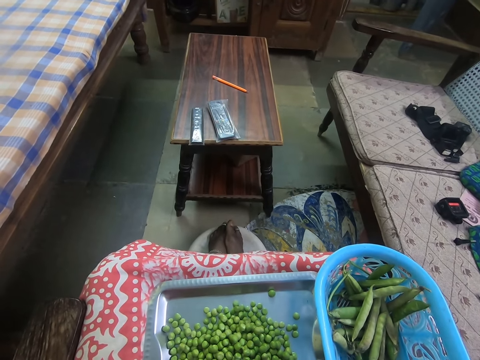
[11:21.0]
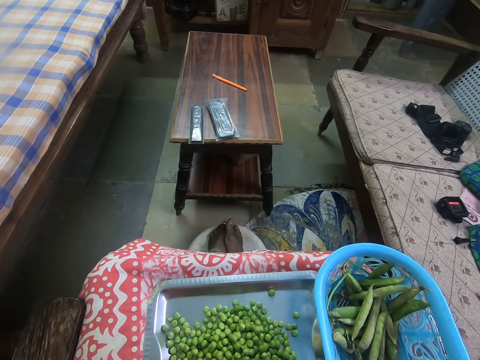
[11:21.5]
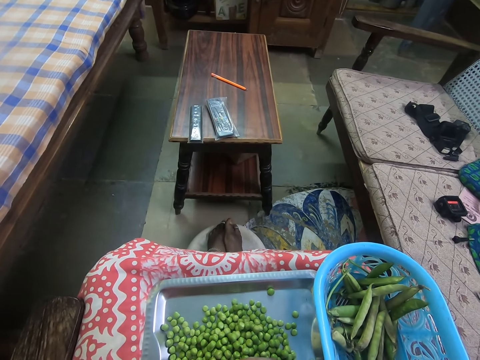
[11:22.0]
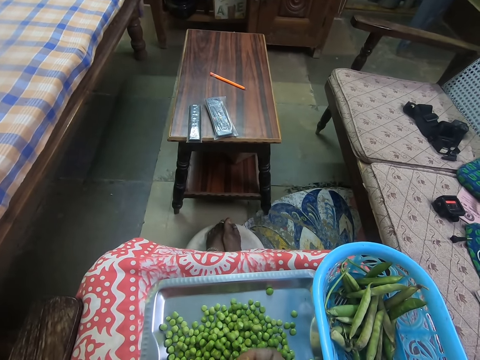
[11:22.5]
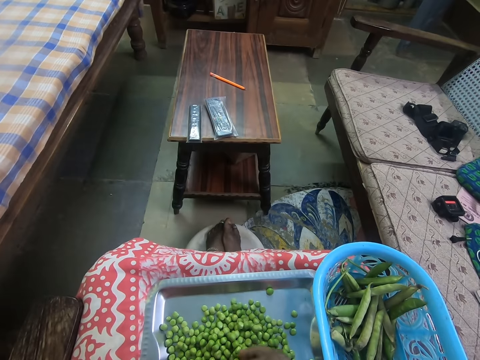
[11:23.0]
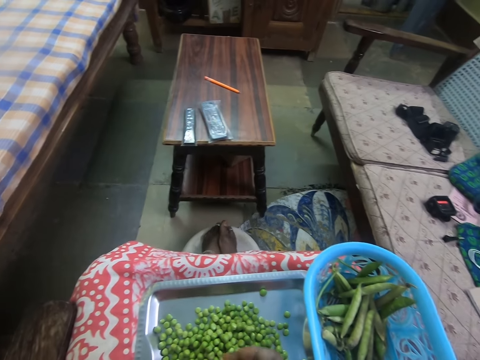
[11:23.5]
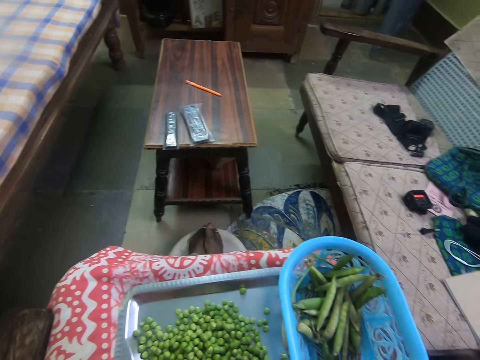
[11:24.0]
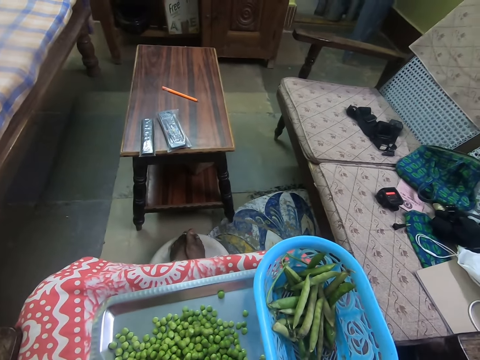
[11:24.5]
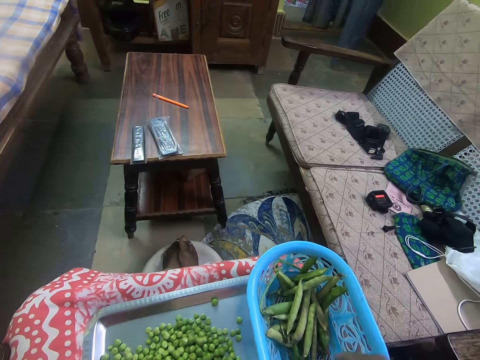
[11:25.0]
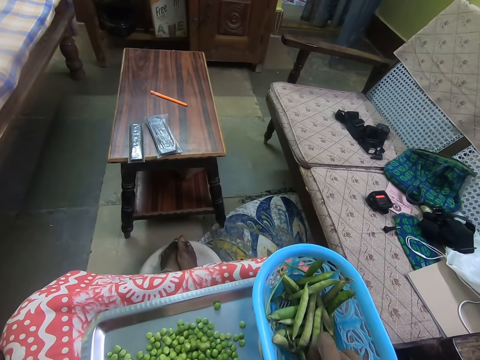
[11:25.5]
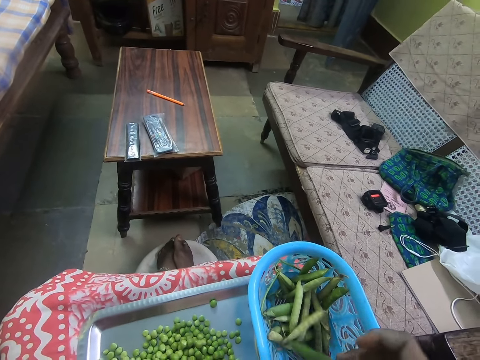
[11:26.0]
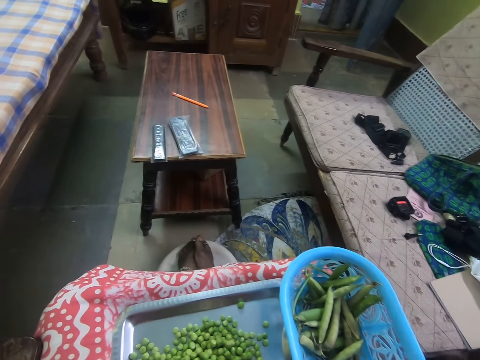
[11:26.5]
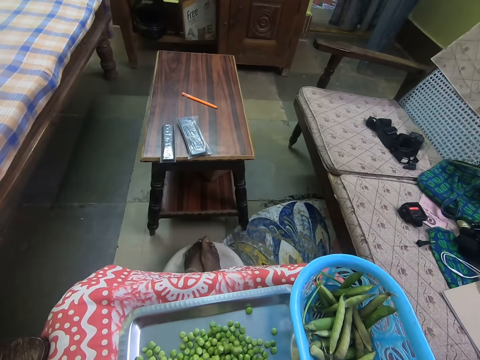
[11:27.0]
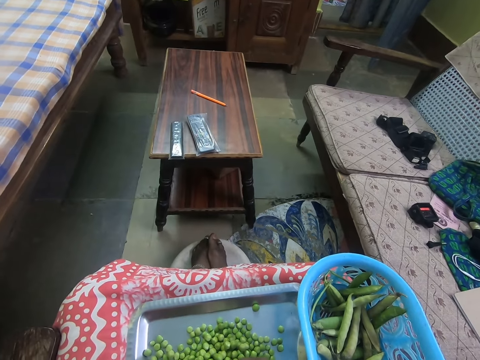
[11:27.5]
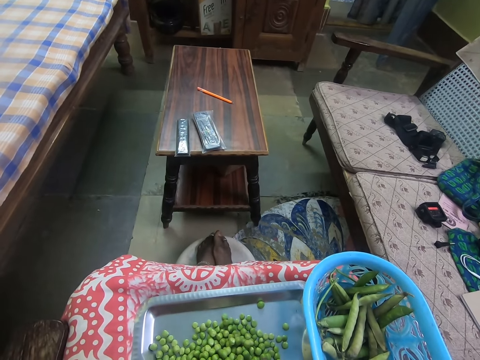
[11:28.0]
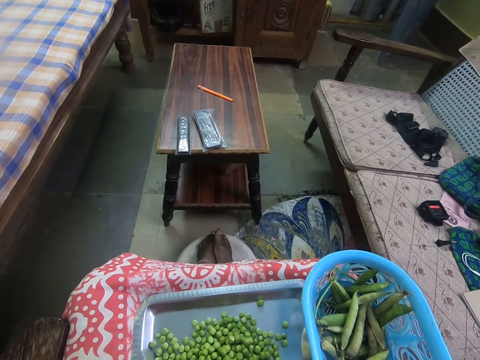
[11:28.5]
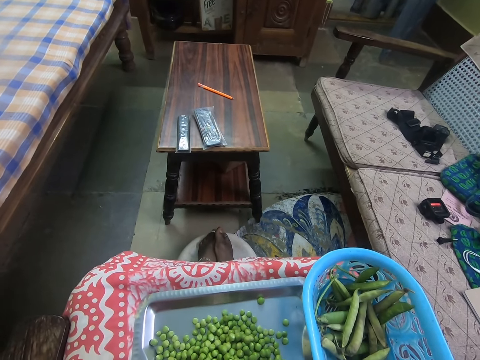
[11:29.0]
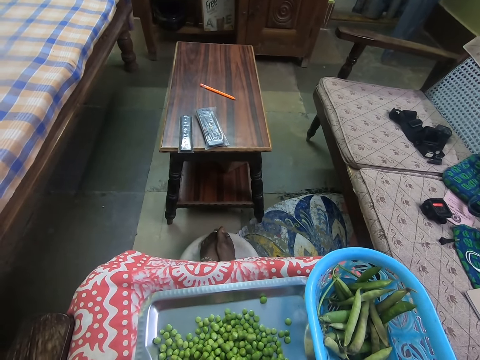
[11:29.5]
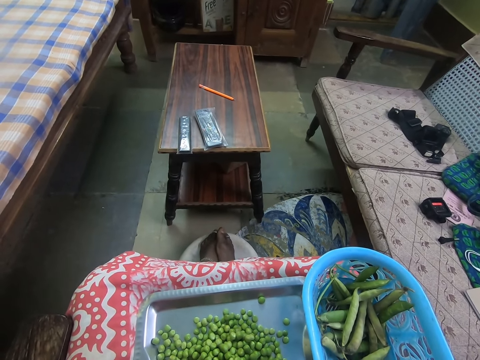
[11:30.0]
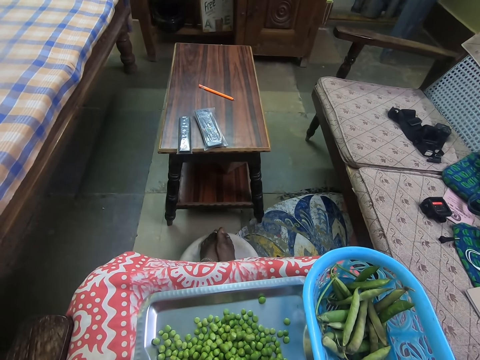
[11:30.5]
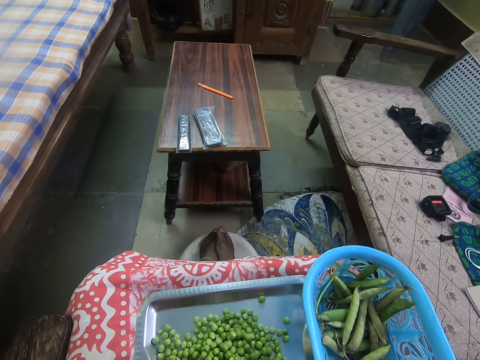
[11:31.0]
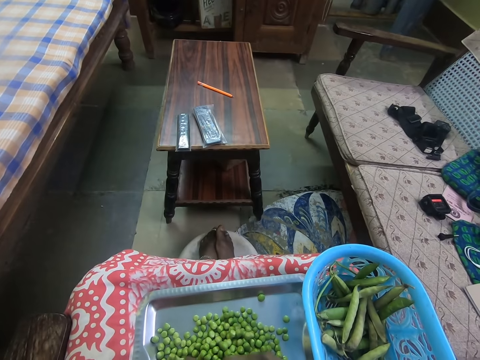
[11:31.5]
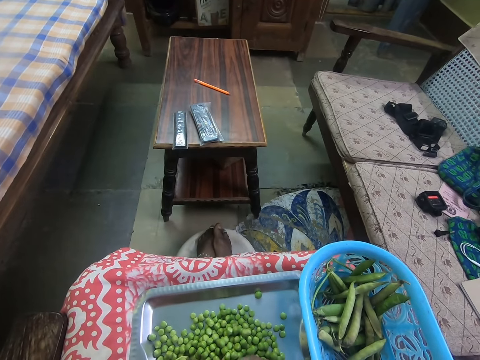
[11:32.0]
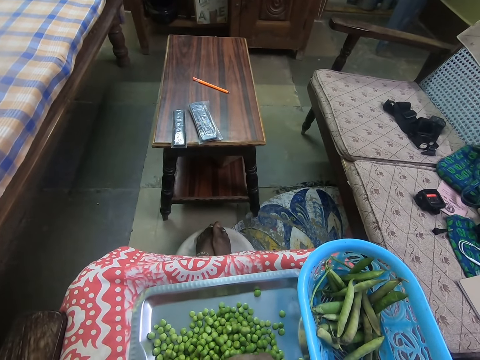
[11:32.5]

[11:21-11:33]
The camera wearer throws away the pod. They pick a pea pod. They remove the peas in the pea pod. They peel the pod of peas.

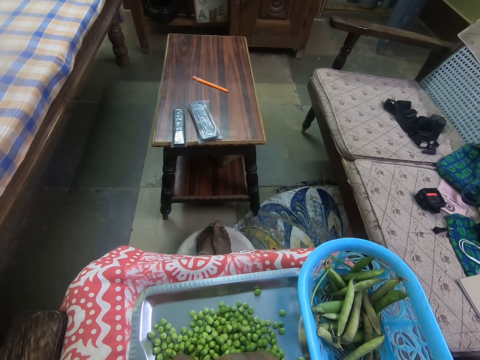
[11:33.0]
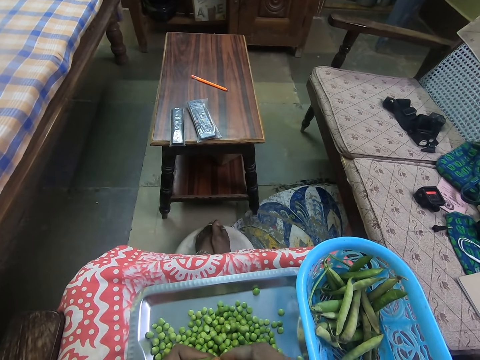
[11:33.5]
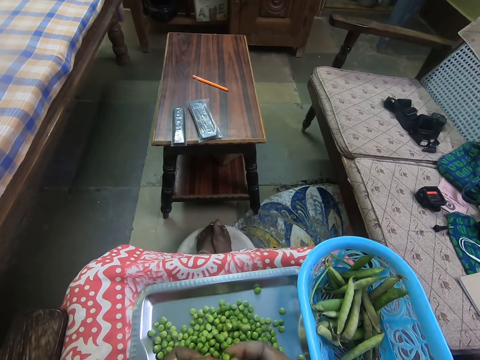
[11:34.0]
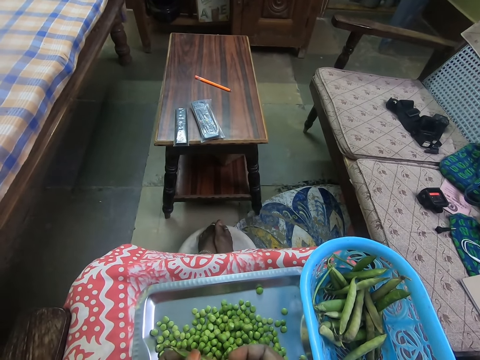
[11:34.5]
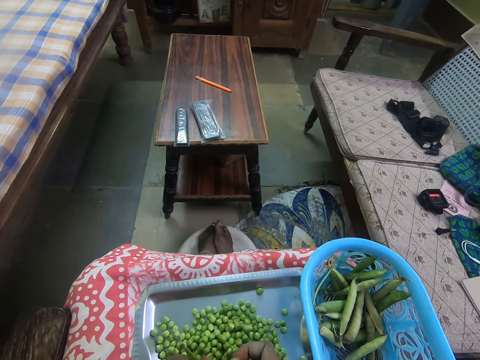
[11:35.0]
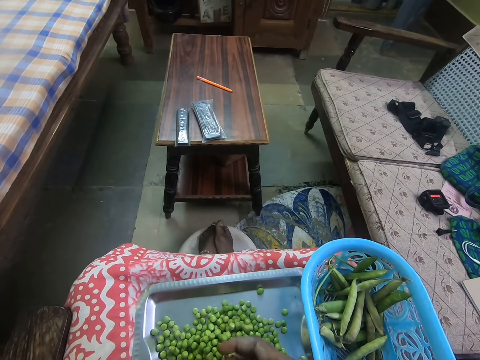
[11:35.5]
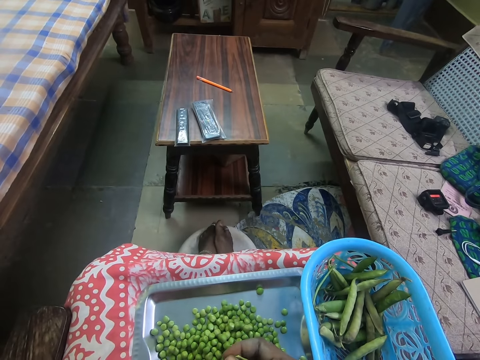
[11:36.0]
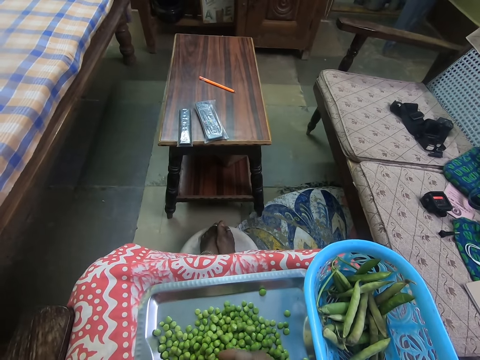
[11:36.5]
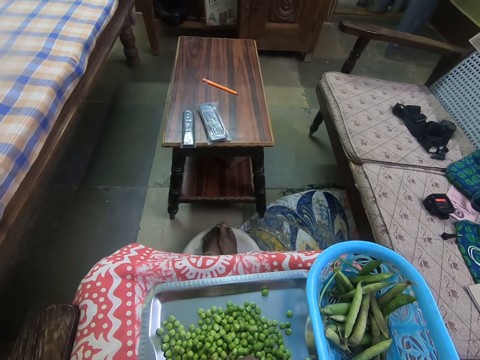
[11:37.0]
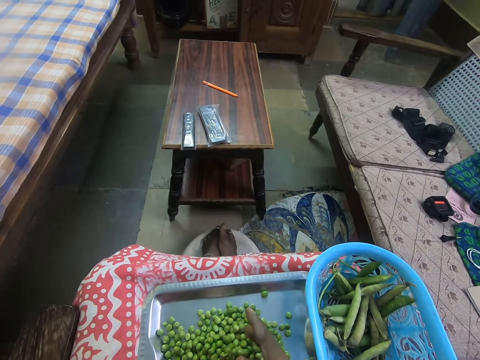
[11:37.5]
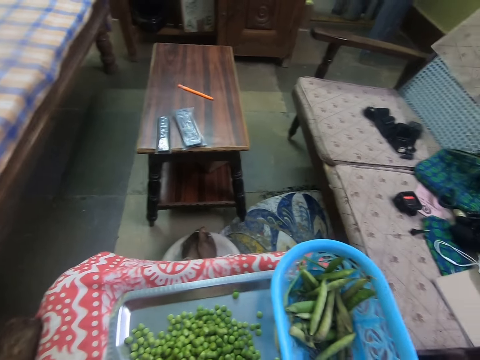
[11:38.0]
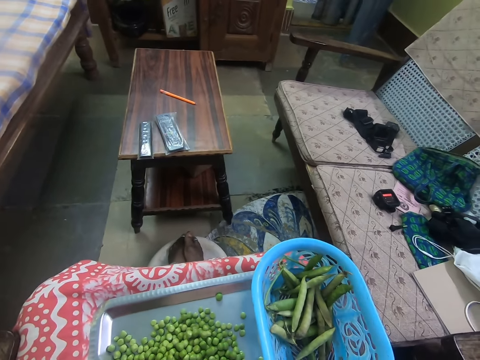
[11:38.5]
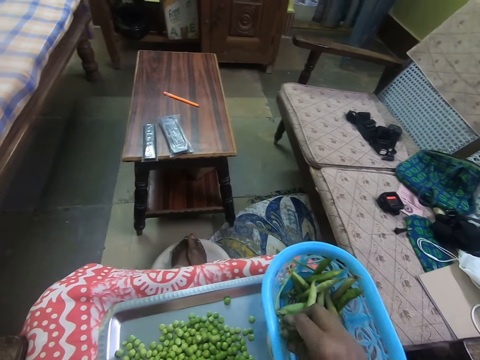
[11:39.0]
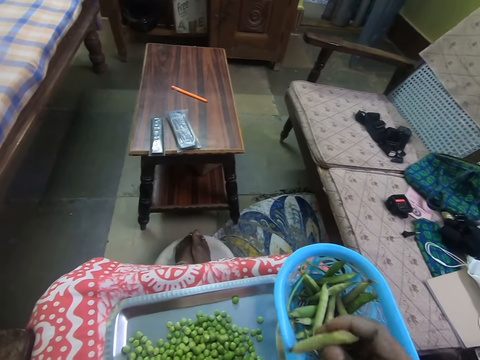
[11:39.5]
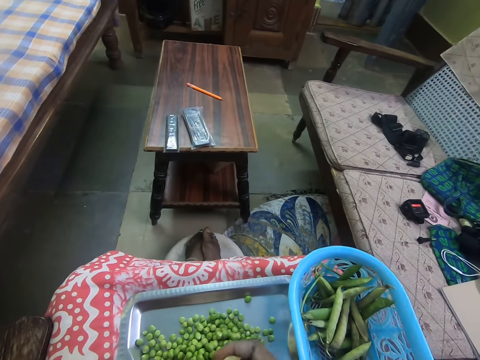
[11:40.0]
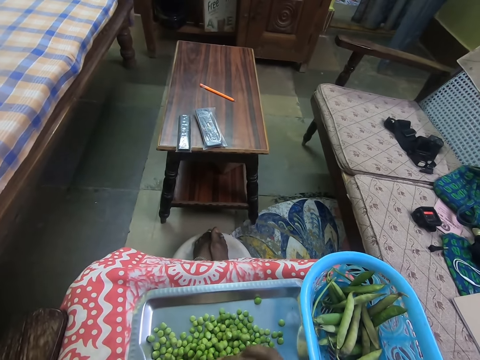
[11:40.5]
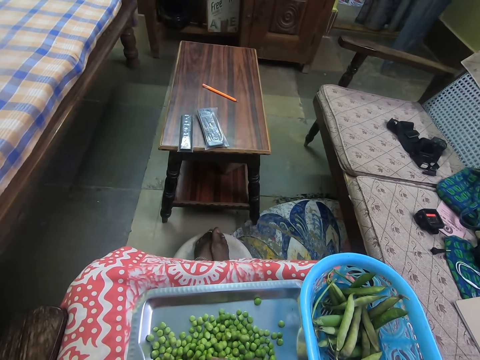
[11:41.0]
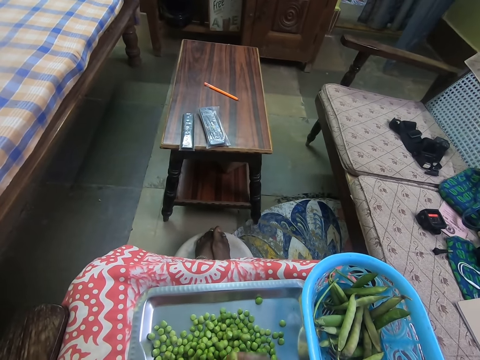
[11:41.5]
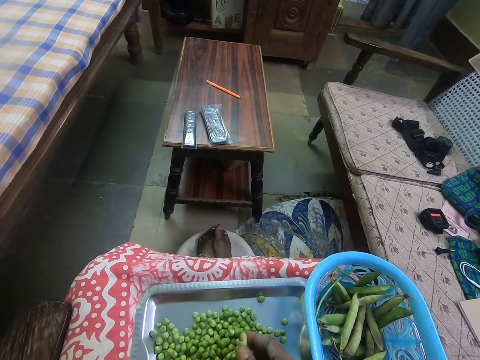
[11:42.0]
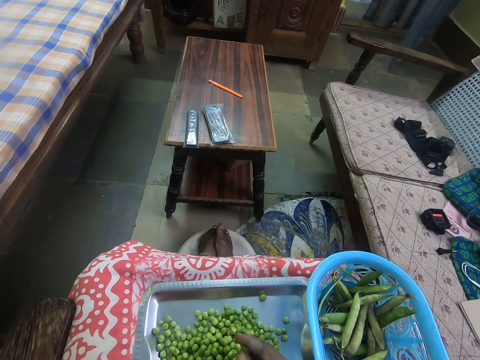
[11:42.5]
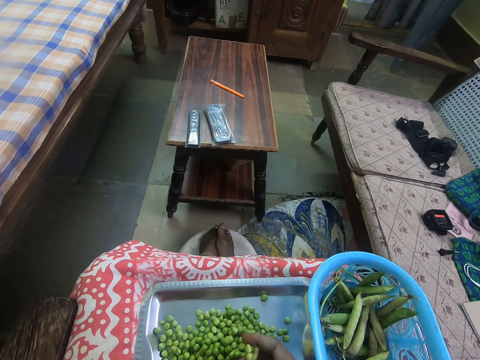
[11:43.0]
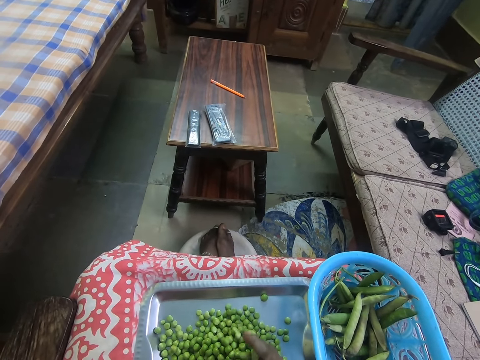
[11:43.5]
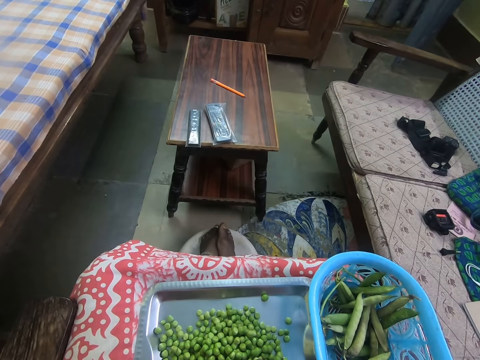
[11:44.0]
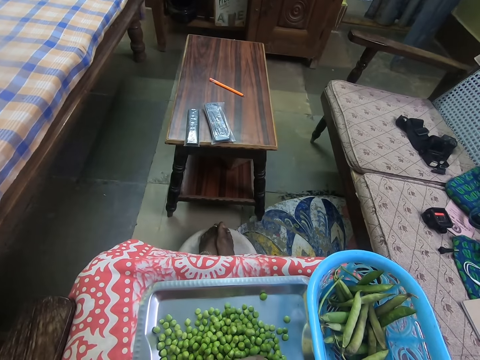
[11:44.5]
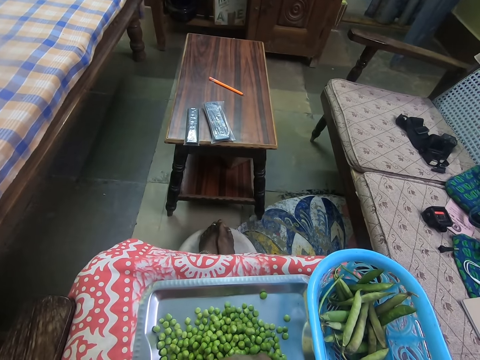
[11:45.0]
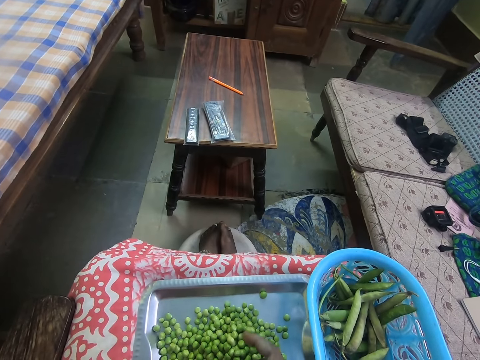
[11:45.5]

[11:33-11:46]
The camera wearer removes the peas from the pod. They throw away the pod. They pick a pod of peas. They peel the pod of peas. They remove the peas from the pod.

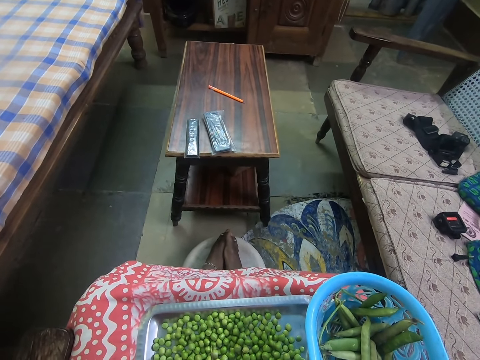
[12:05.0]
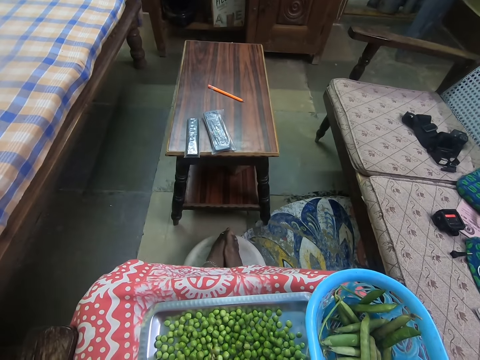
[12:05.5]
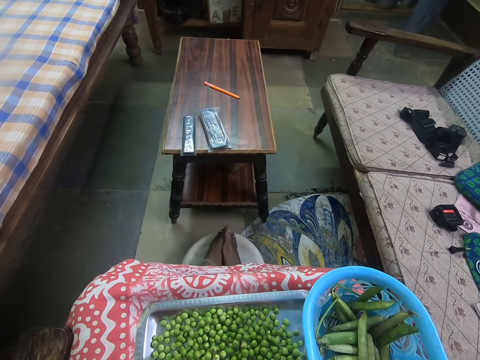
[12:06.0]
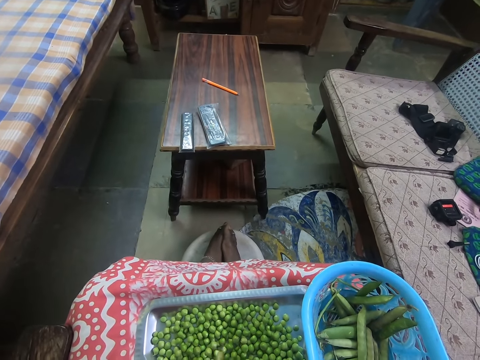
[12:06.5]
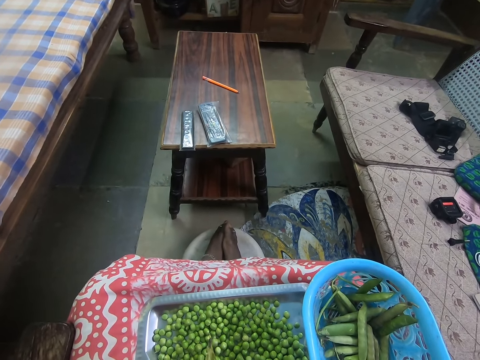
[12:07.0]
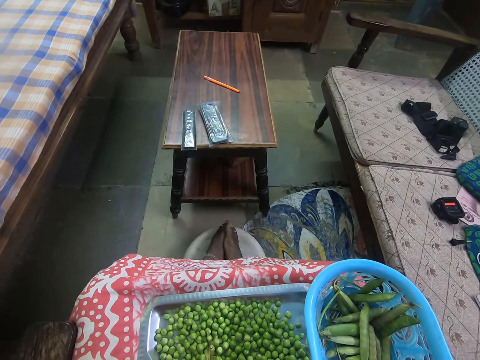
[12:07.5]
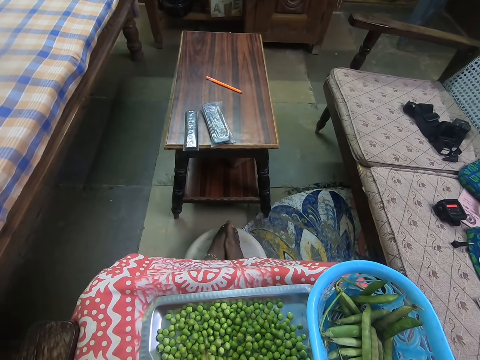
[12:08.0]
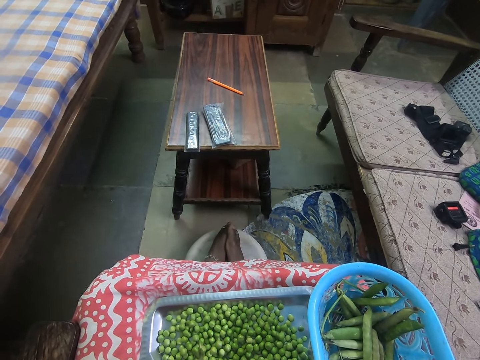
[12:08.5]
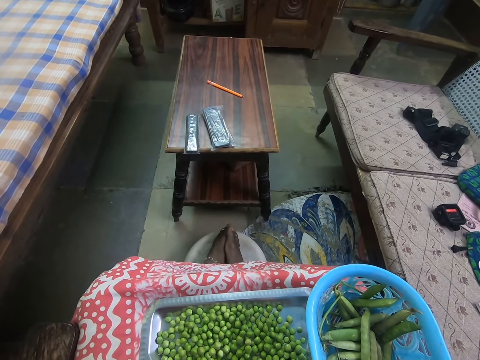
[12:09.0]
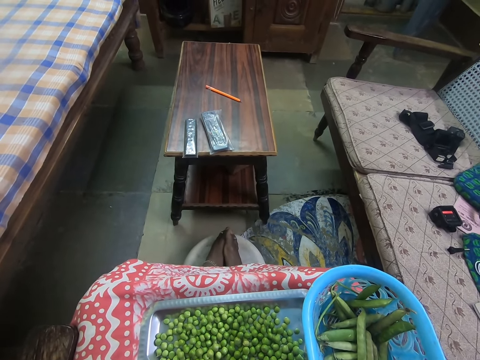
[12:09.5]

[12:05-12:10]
The camera wearer removes the peas from the pod.
